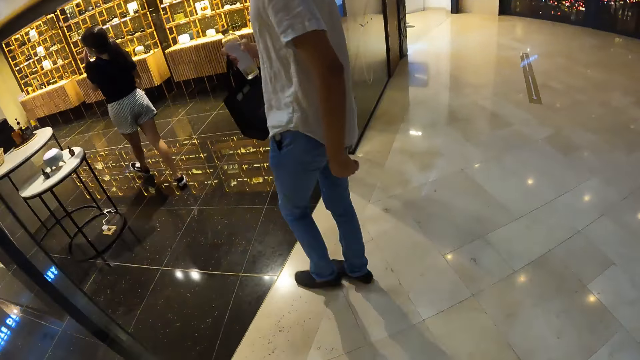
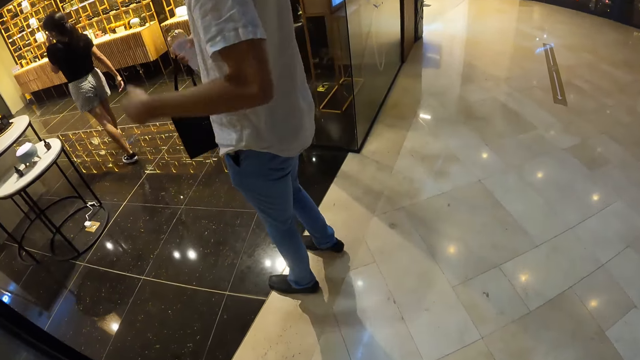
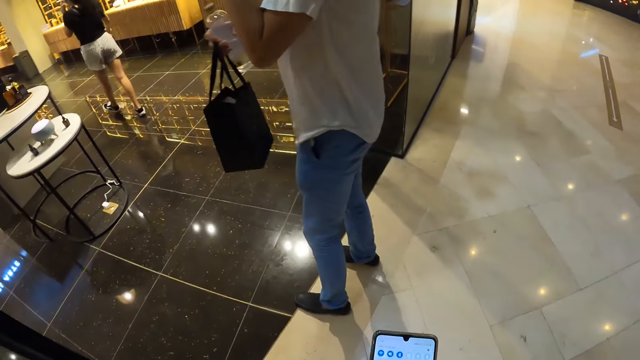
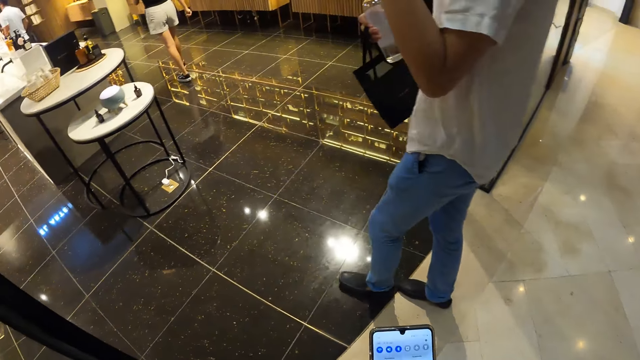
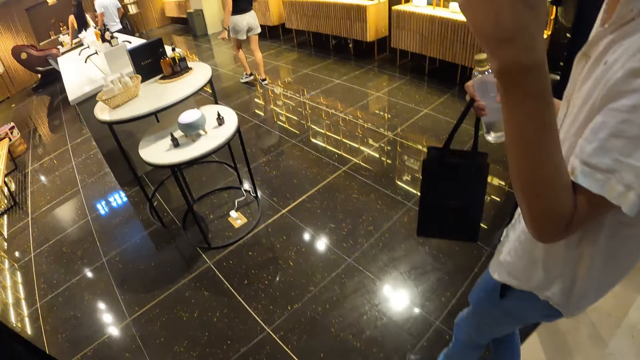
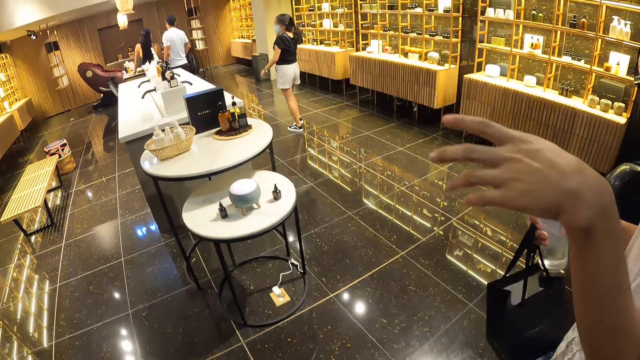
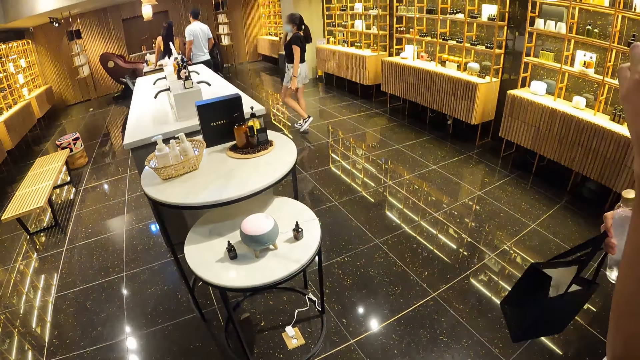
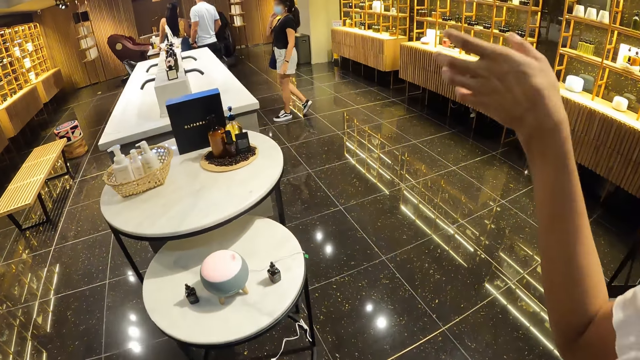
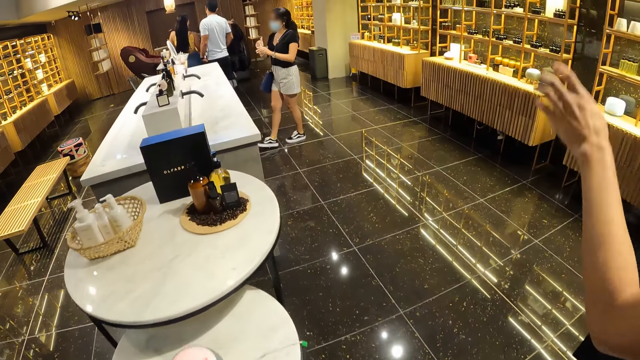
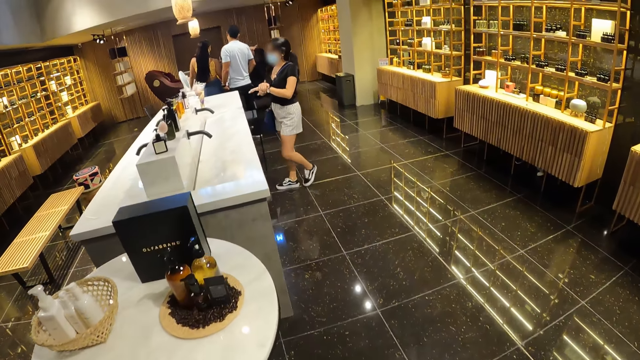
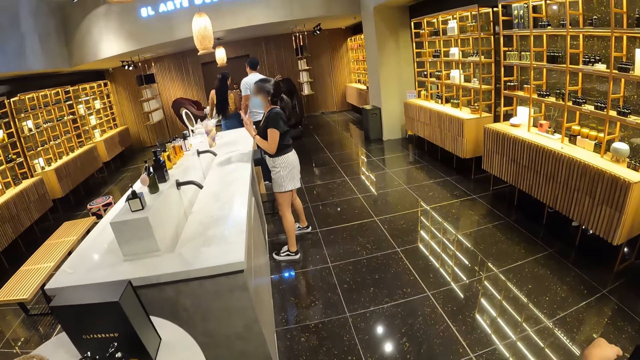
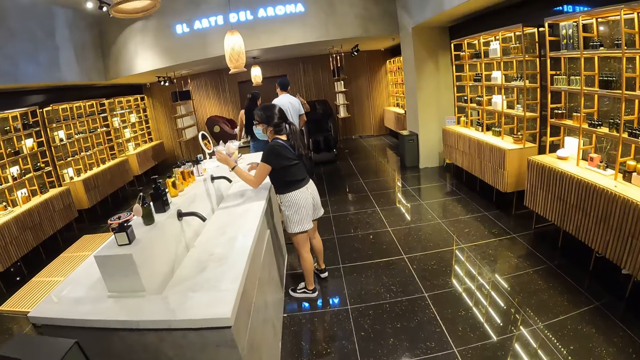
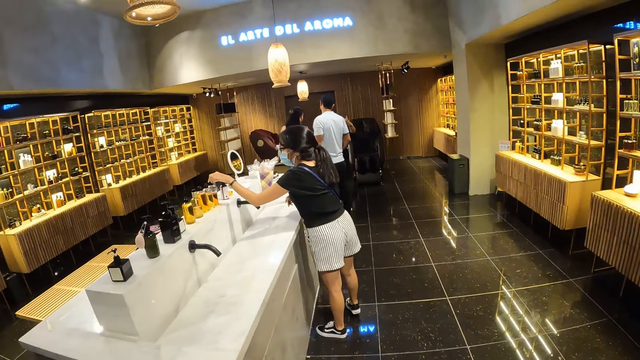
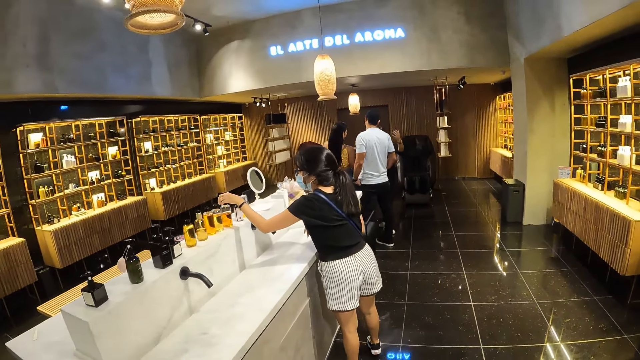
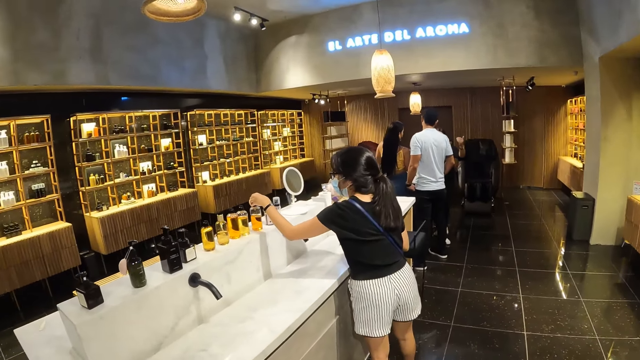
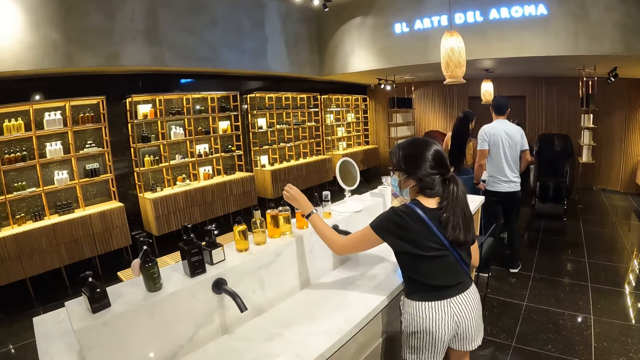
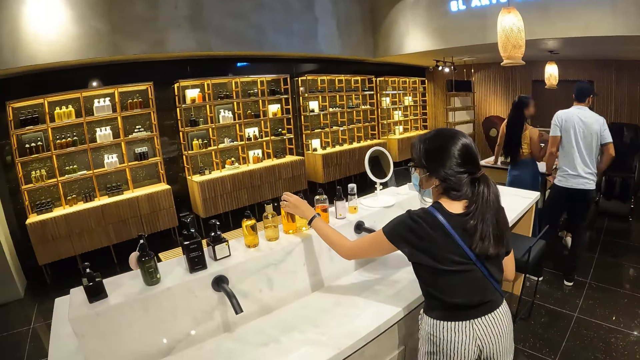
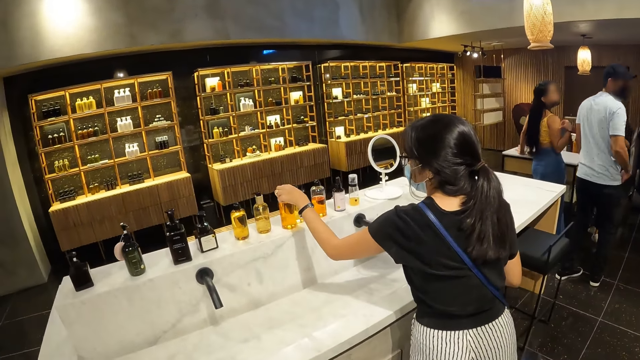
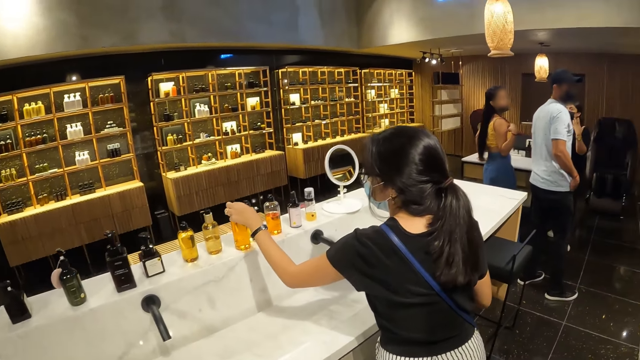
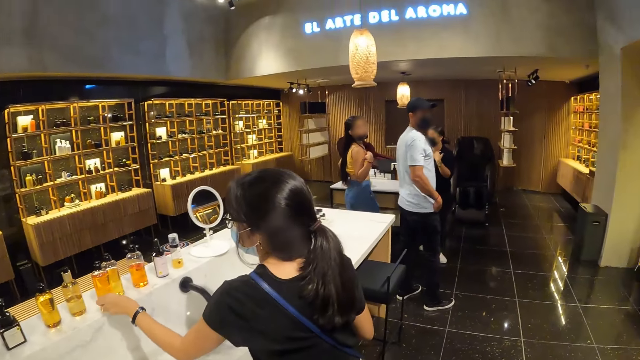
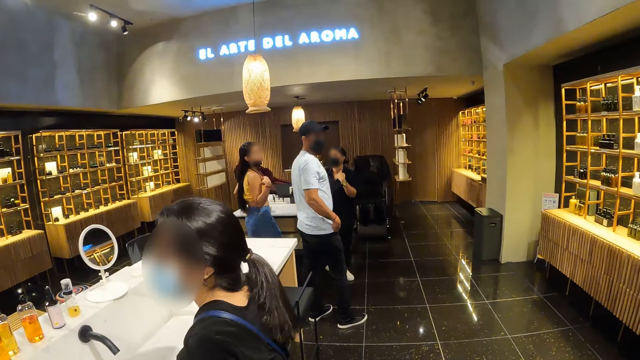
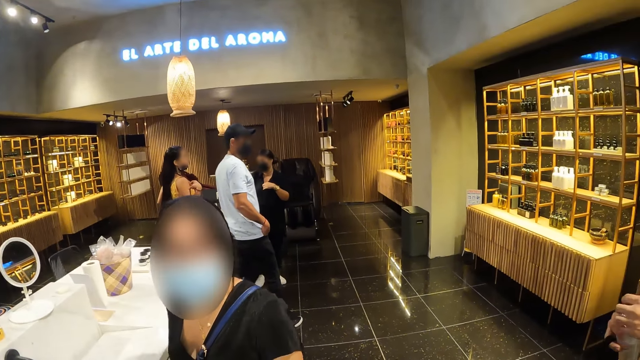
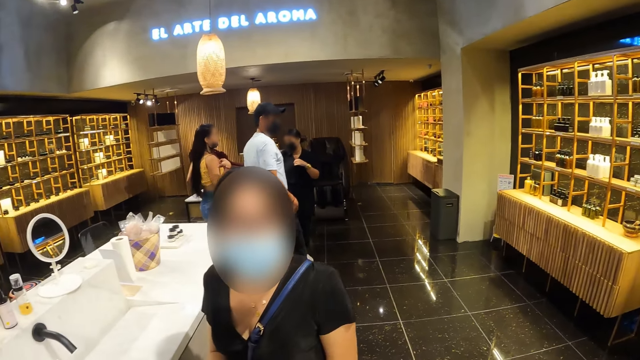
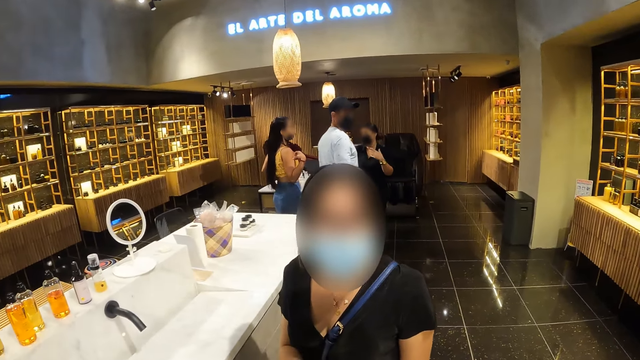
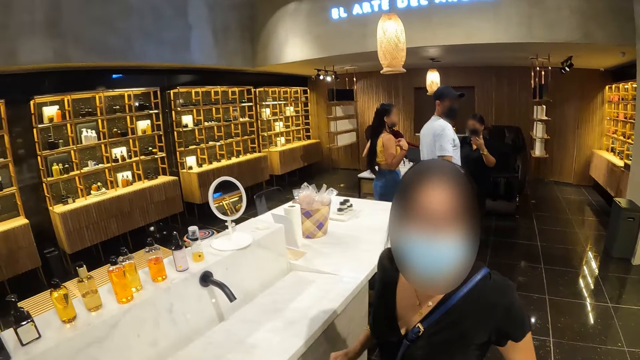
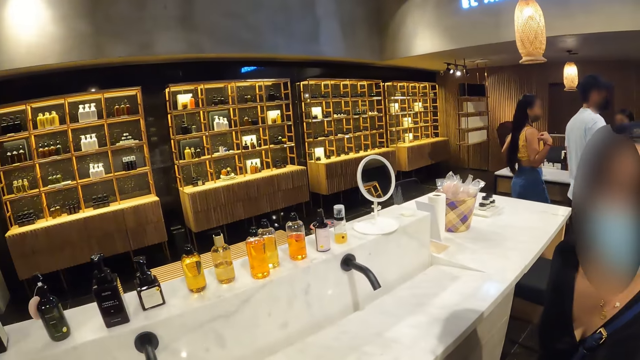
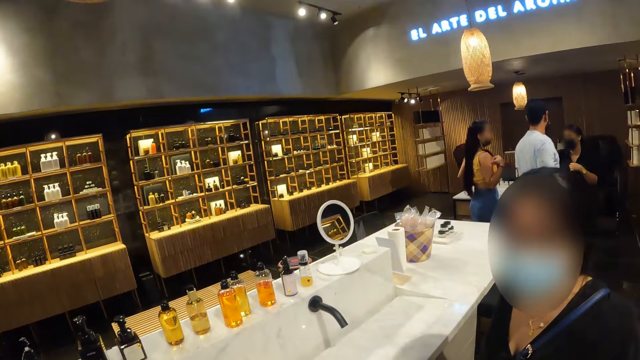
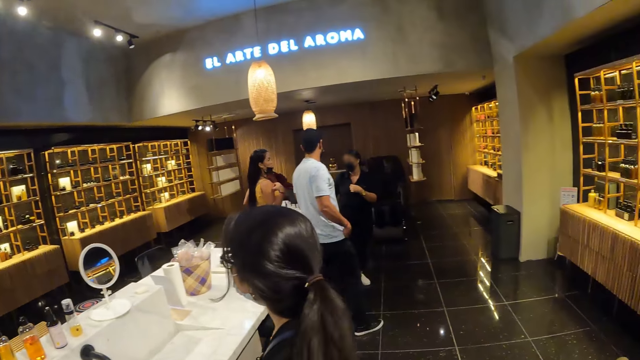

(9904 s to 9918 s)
The camera wearer browses on the phone. He holds the phone with his right hand. He walks into the shop. A man gesticulates with his left hand. The man interacts with the camera wearer. A shop attendant attends to another man and a woman at a desk. Another woman moves some liquid bottles on a stand with her left hand. The other woman selects a bottle. The camera wearer turns around.

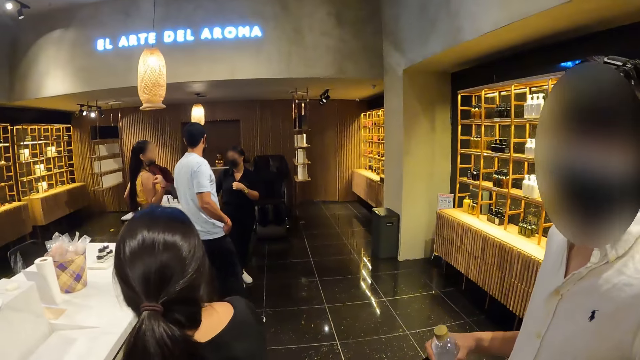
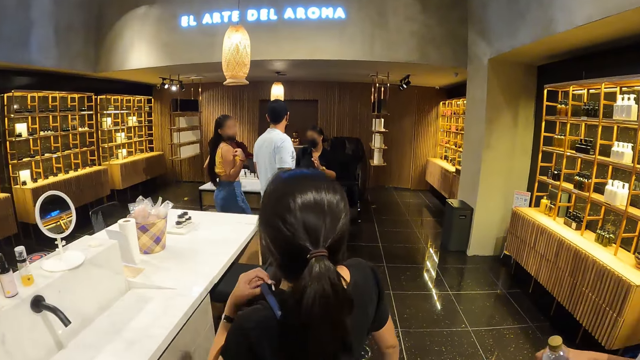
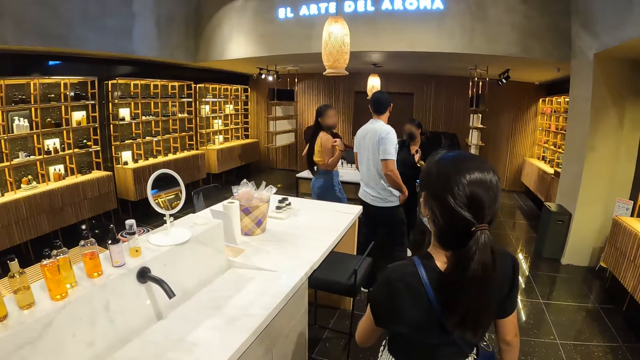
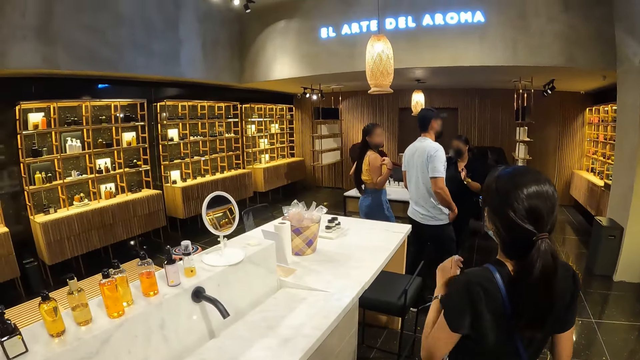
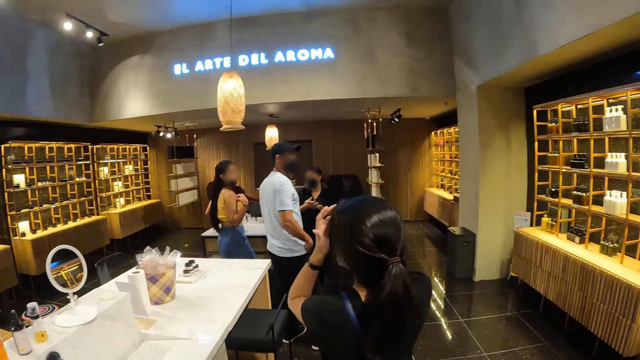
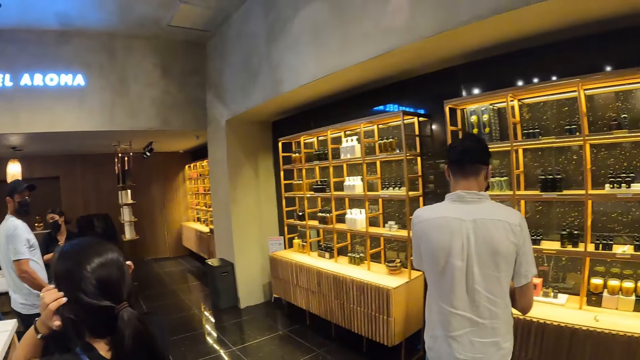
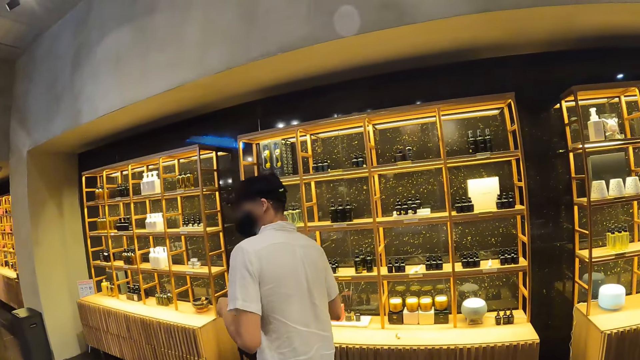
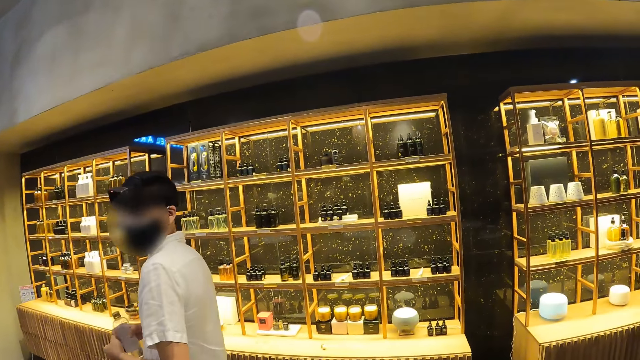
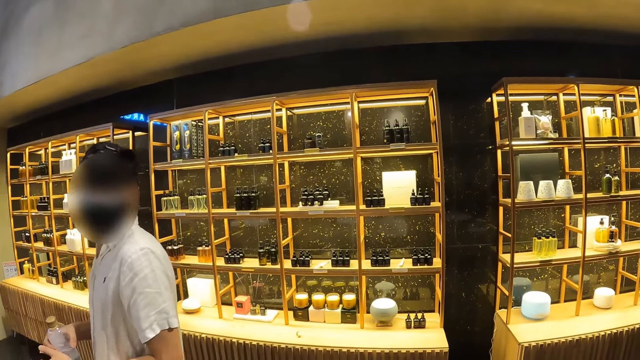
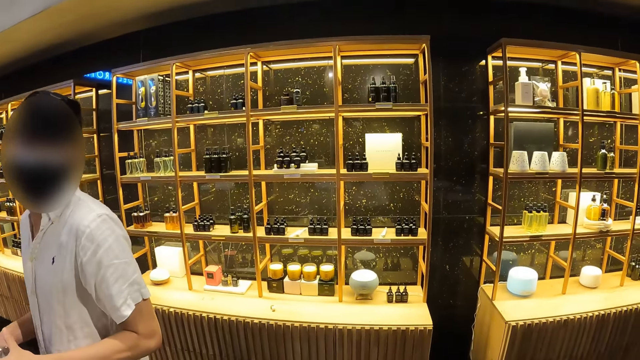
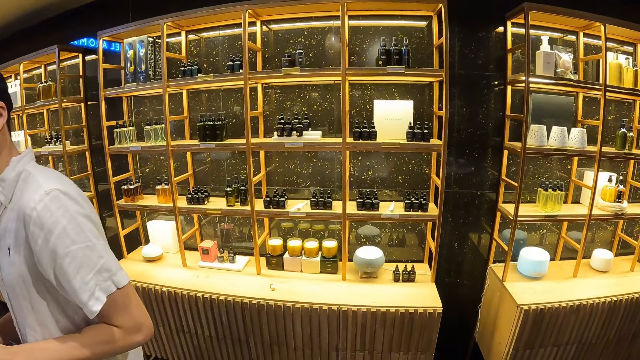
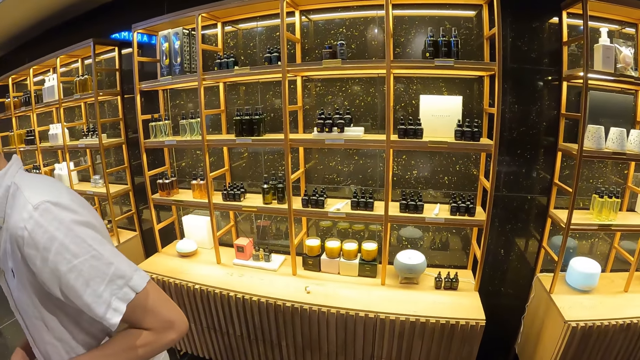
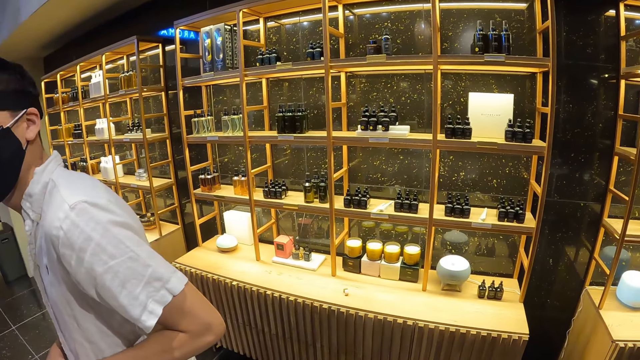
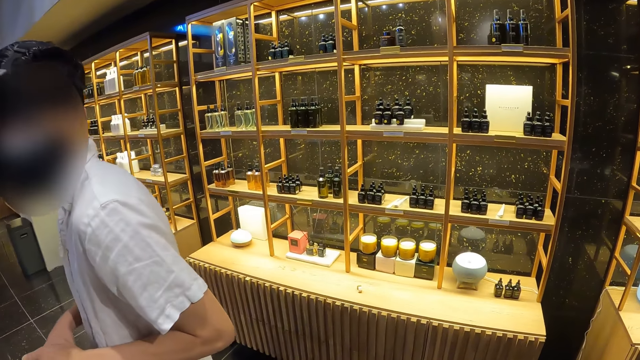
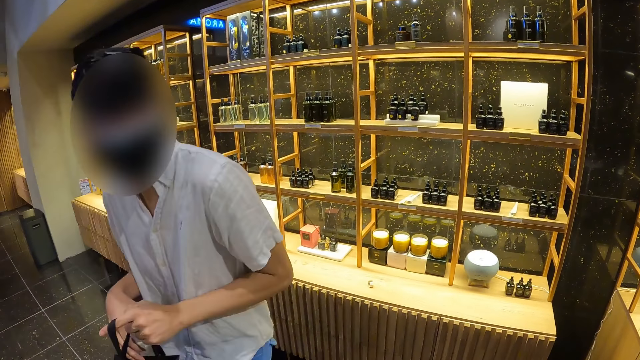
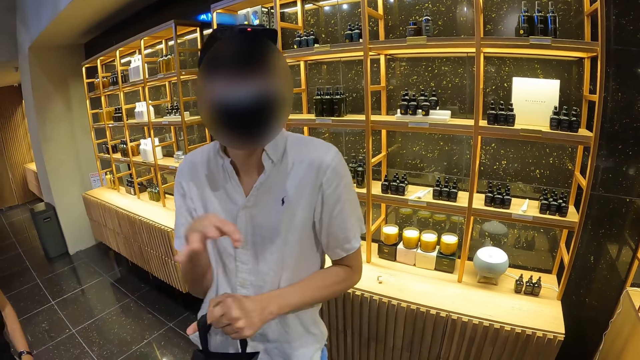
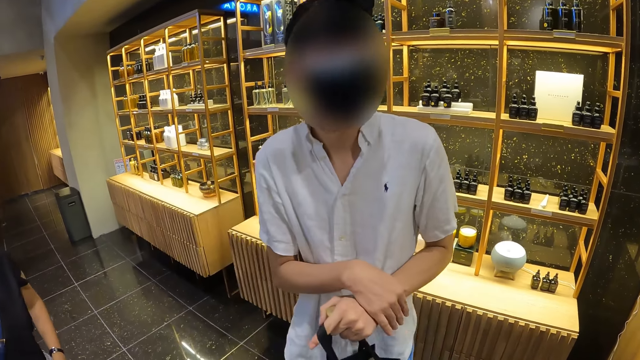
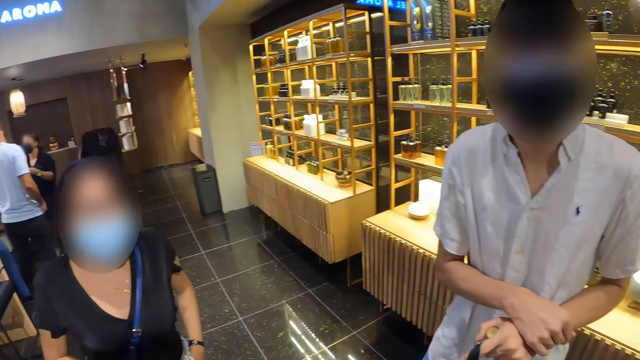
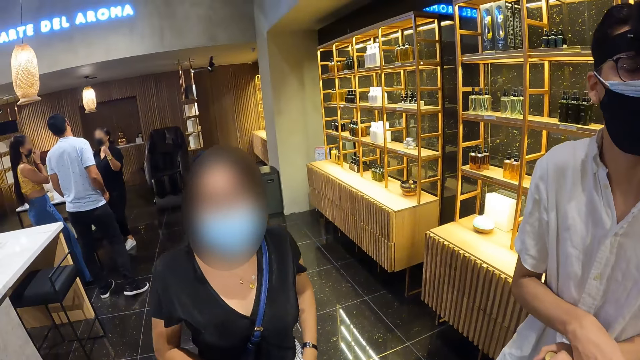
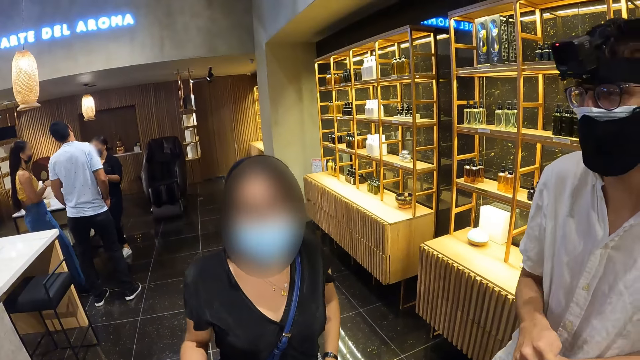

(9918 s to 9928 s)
A woman adjusts her hair with her hands. A man interacts with the camera wearer. The man gesticulates with his right hand.
